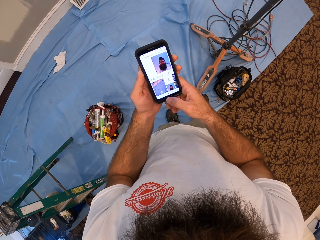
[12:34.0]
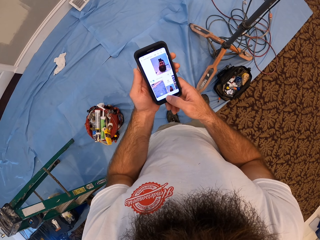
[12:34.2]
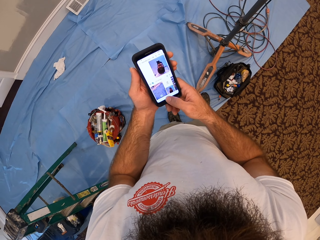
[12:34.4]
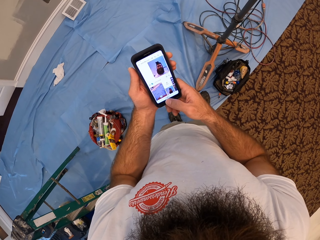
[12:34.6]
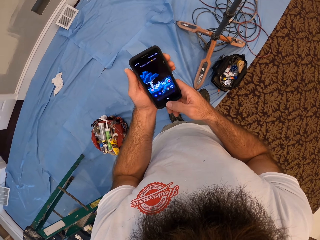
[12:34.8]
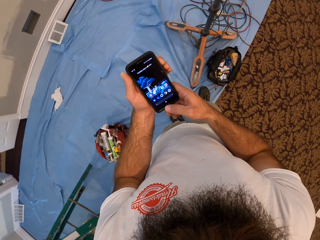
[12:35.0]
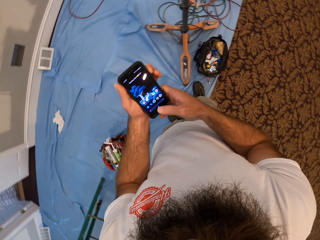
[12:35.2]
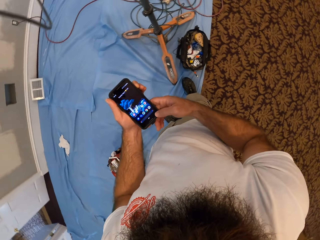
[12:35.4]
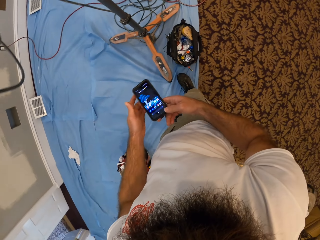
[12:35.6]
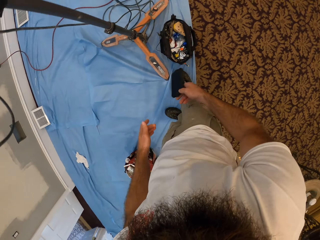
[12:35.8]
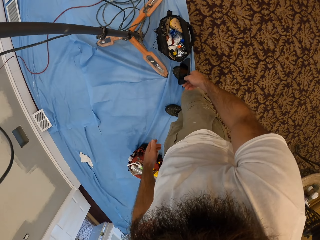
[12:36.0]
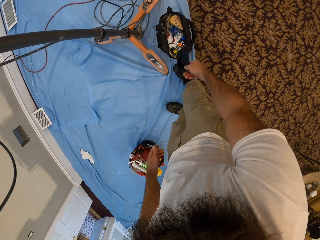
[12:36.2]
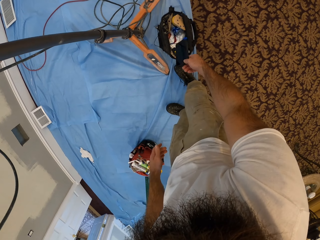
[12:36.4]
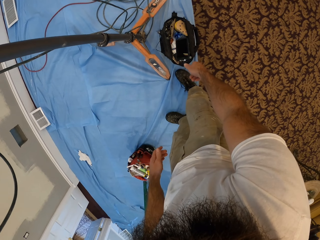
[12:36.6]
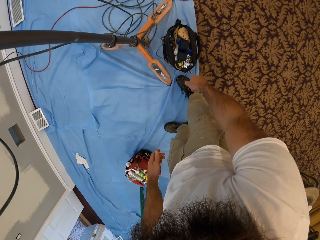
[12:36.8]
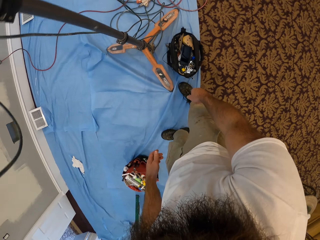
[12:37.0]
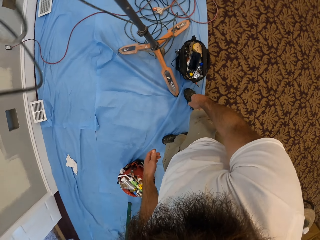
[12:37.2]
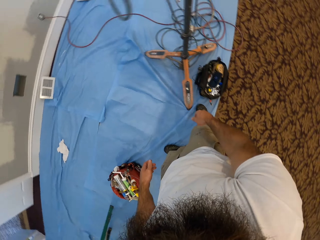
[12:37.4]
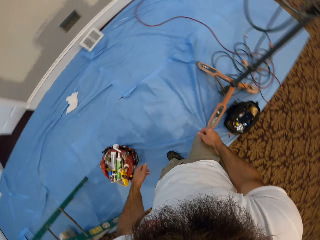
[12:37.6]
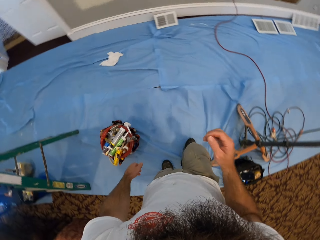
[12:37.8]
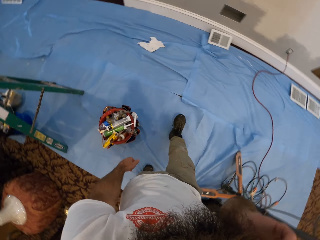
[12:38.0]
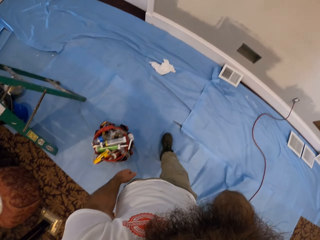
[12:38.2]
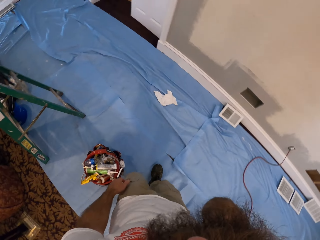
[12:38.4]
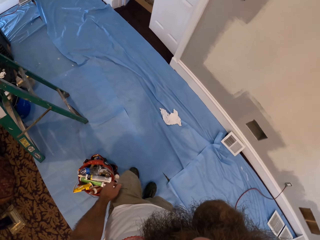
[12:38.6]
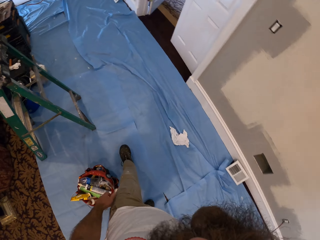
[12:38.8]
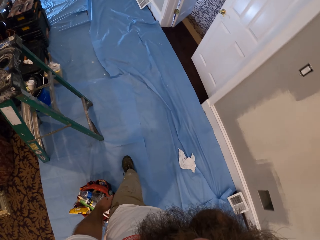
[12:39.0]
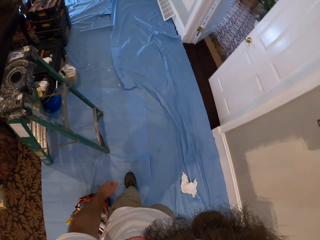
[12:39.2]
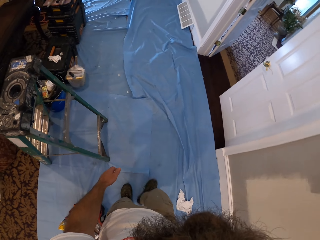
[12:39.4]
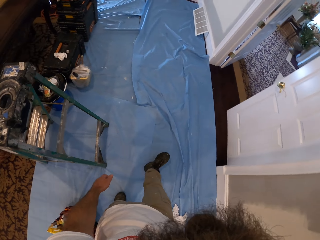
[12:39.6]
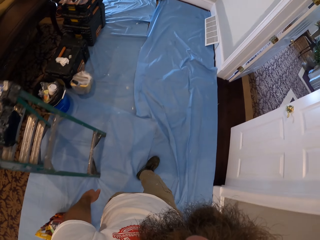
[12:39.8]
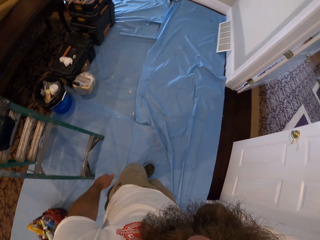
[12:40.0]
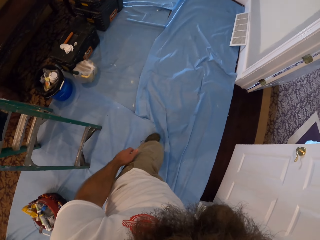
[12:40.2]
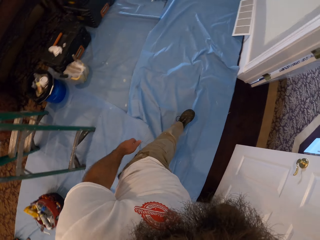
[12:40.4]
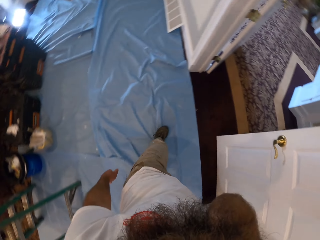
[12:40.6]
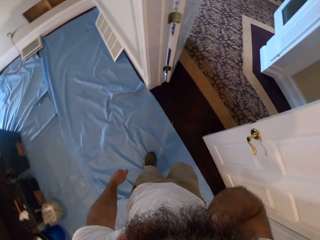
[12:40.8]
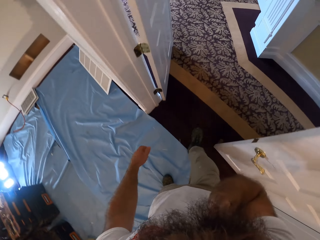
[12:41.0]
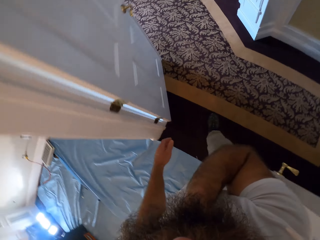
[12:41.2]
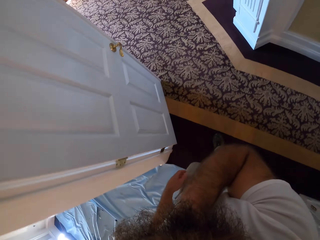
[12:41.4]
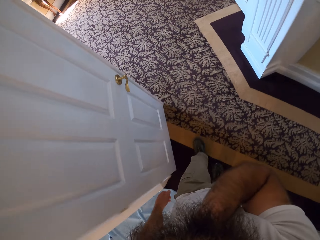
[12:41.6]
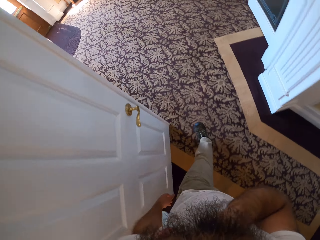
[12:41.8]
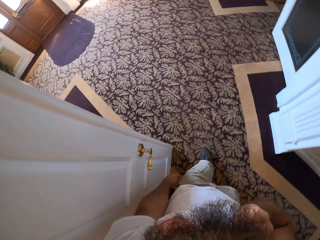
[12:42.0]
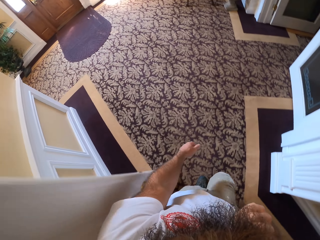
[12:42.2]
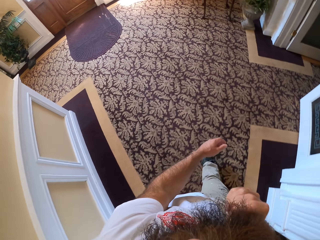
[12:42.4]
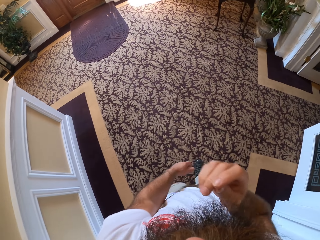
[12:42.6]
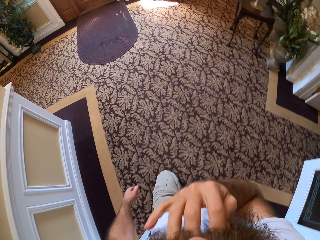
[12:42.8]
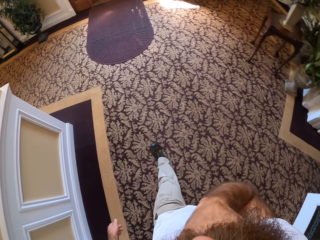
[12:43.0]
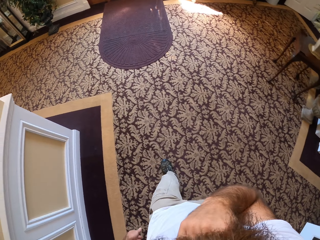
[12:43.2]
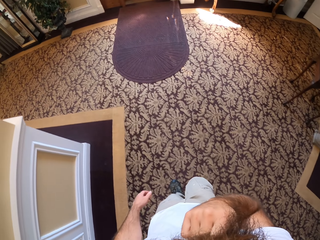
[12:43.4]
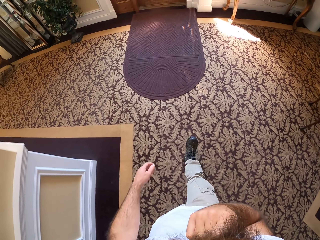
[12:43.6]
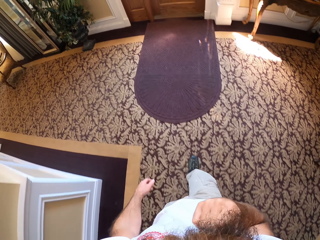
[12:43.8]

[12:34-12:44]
The camera wearer drops the phone in the bag on the floor with his left hand. He raises his right hand towards his face. He moves in the room.

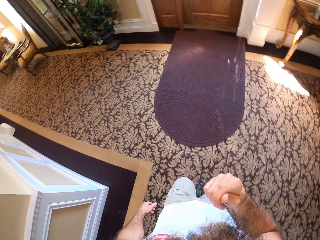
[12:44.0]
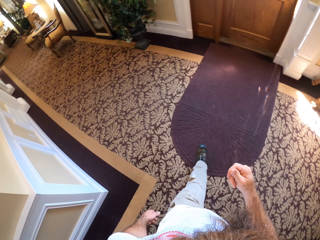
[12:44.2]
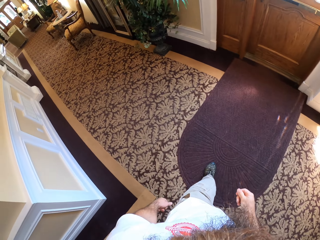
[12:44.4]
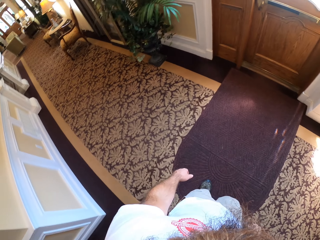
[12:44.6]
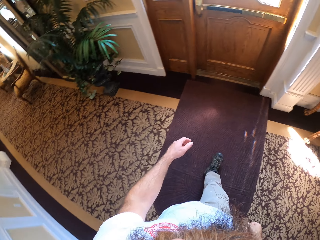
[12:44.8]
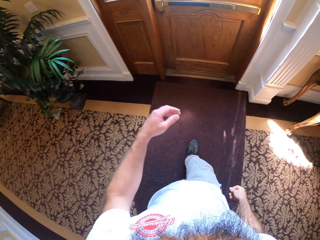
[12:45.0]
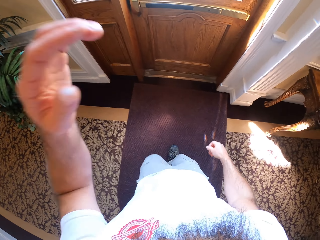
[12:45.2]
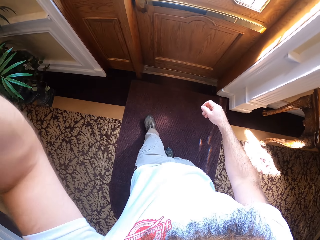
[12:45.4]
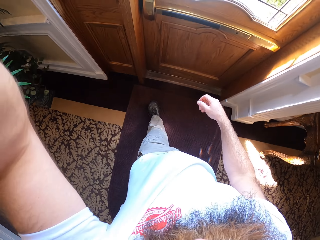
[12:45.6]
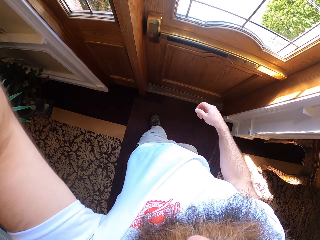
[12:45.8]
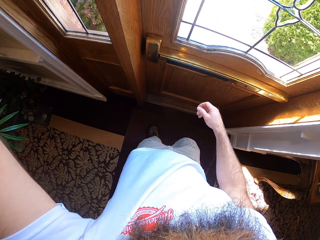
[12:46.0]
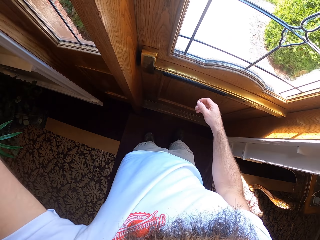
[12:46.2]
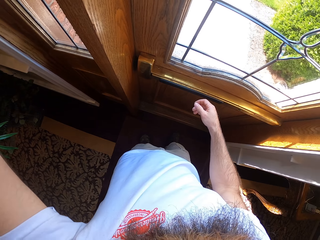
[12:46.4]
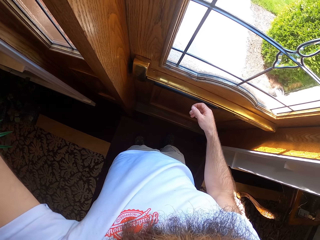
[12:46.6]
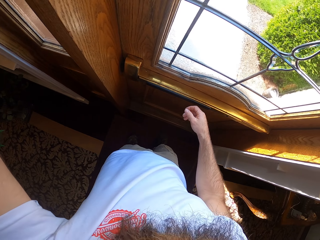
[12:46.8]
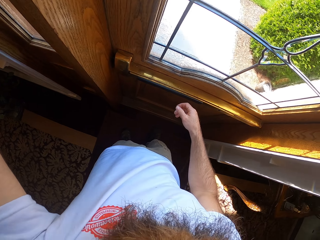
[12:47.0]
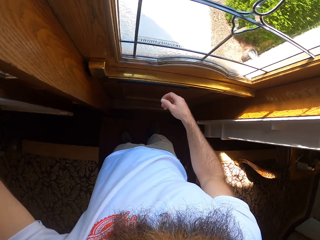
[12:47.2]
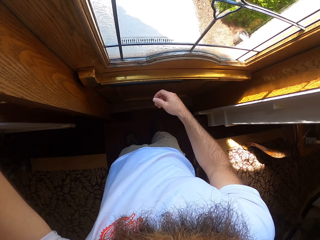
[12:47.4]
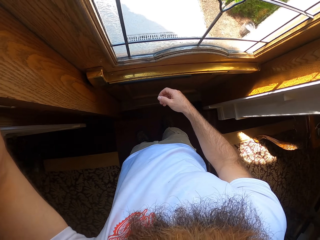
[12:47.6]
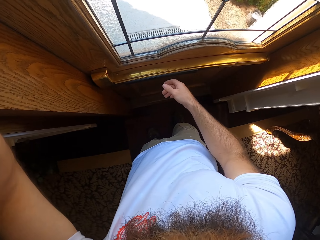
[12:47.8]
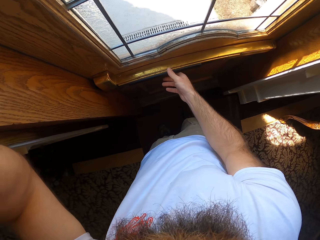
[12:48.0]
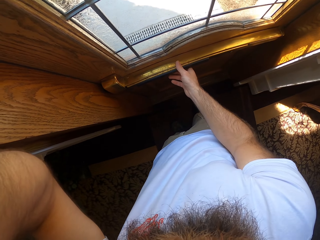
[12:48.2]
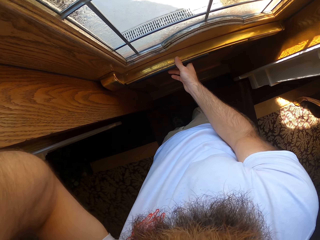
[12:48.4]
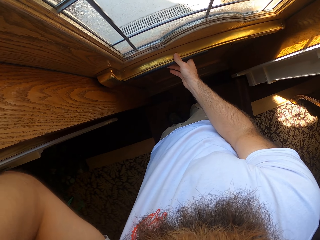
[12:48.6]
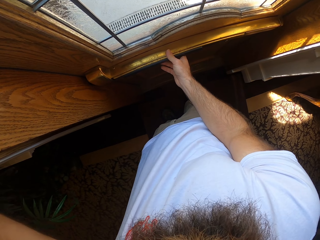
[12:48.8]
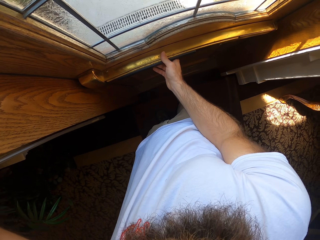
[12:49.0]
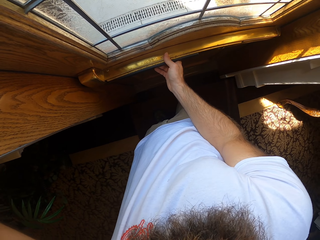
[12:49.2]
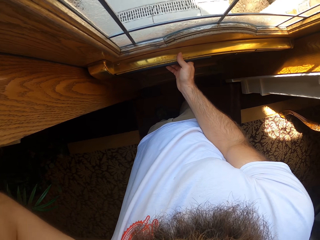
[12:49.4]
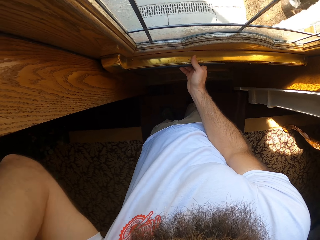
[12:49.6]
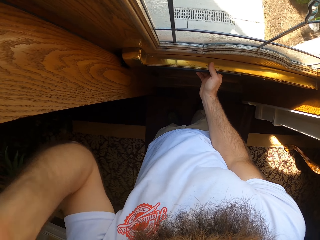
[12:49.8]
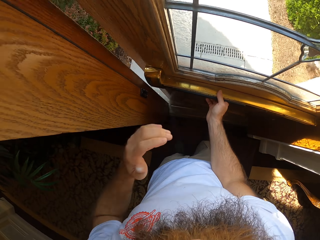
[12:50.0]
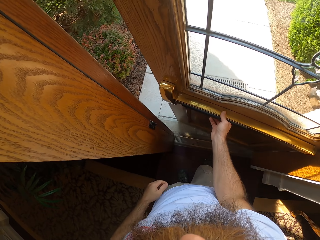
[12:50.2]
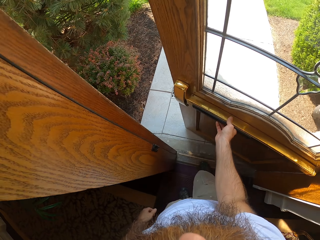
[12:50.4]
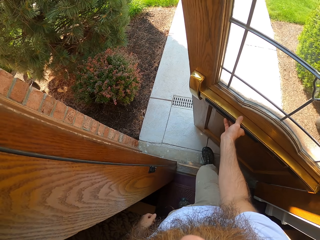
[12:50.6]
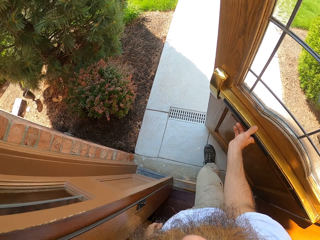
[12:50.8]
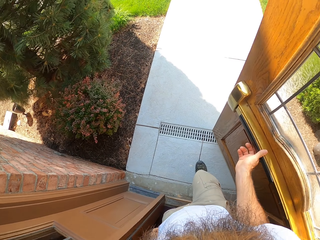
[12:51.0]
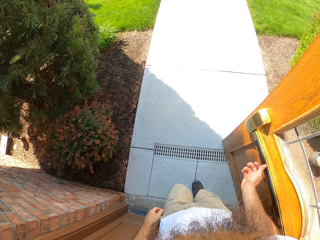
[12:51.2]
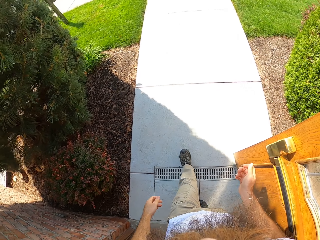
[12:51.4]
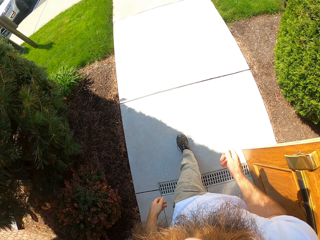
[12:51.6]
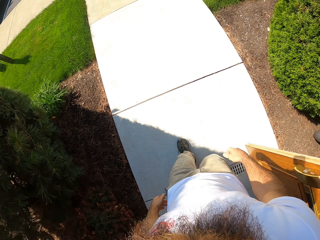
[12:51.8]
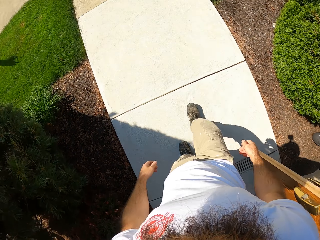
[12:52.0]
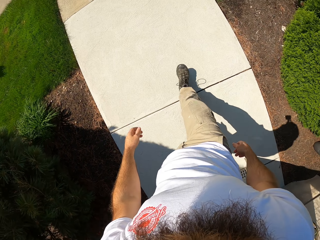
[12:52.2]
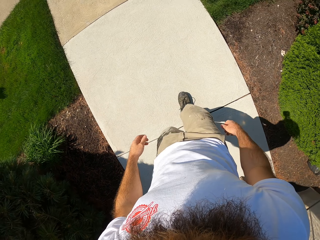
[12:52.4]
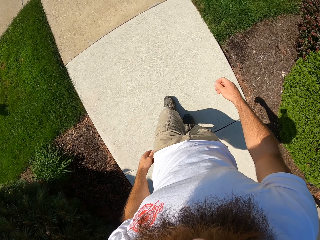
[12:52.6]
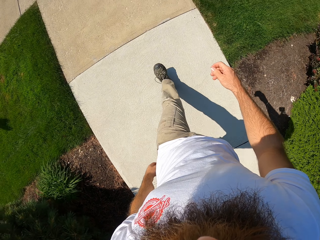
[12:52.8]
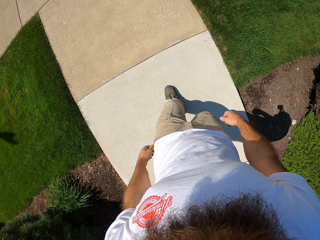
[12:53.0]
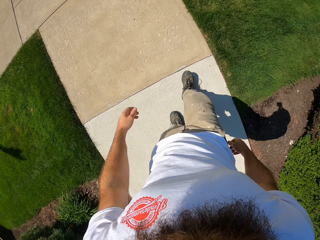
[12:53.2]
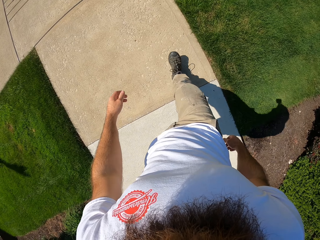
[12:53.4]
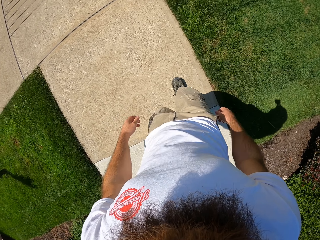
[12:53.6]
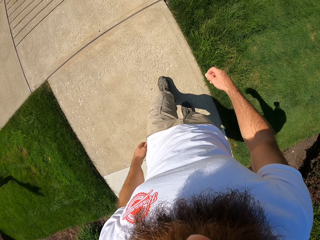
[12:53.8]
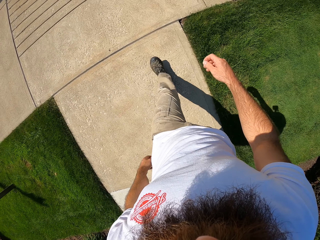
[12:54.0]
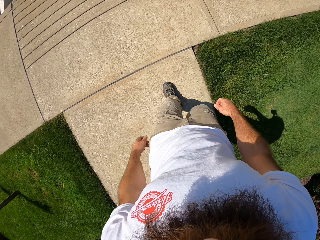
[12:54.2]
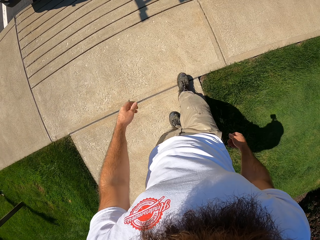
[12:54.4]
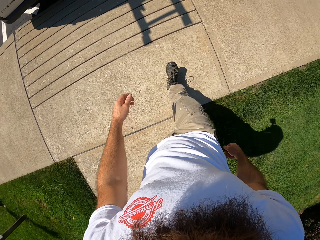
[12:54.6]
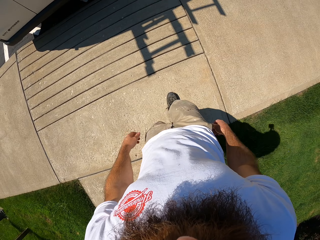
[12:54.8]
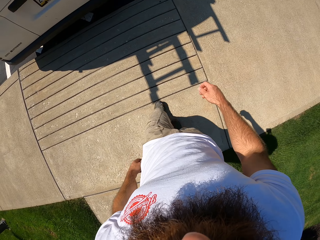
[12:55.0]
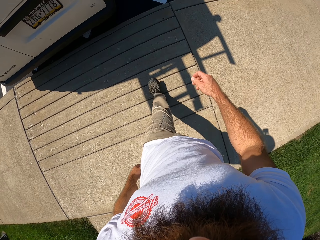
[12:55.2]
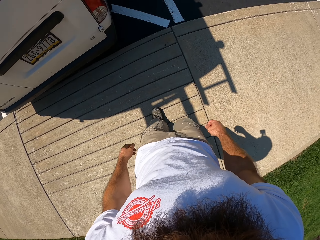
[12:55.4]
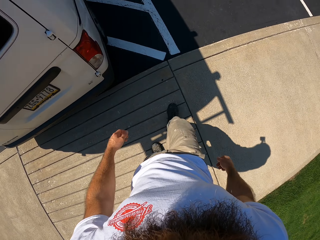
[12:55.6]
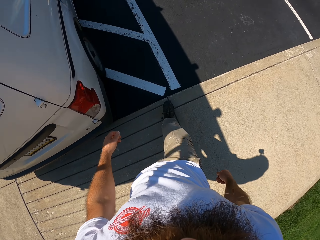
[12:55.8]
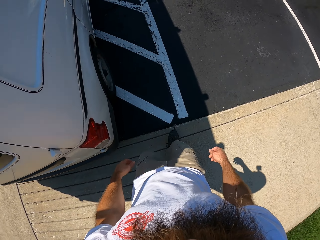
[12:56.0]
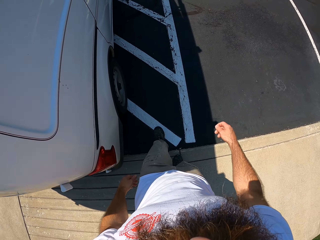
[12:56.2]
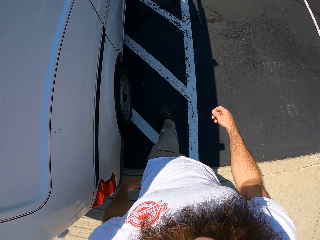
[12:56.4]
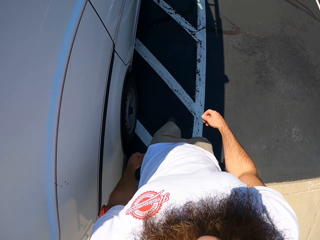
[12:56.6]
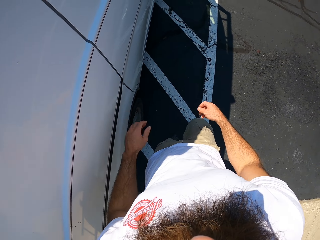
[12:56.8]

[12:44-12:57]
The camera wearer raises his right hand towards his head. He holds the door with his right hand. He opens the door with his right hand. He walks towards the bus from the apartment on the pathway.
